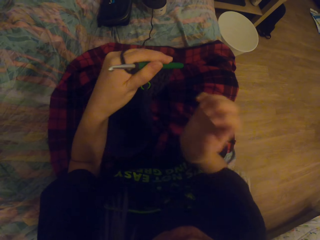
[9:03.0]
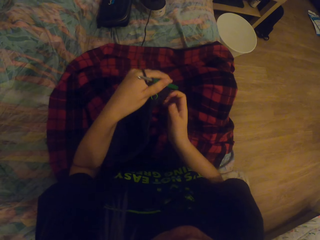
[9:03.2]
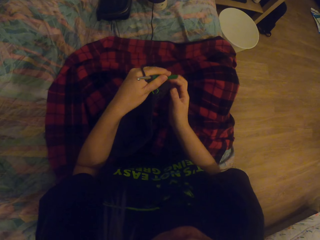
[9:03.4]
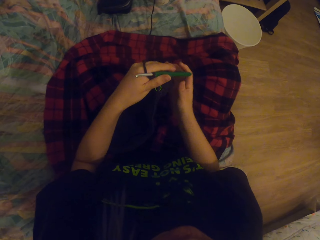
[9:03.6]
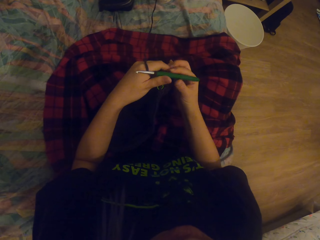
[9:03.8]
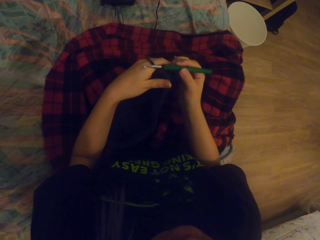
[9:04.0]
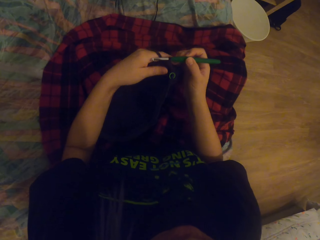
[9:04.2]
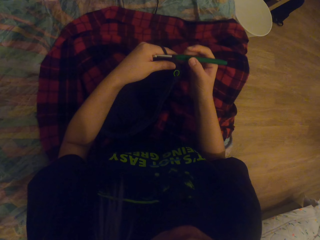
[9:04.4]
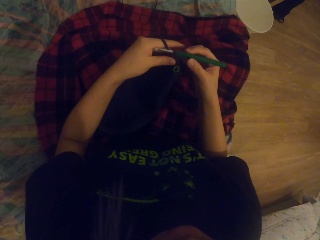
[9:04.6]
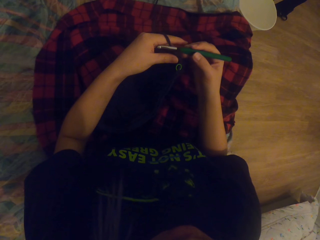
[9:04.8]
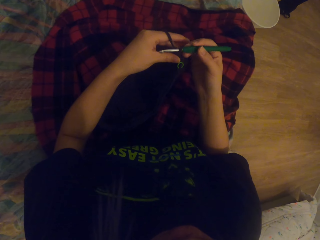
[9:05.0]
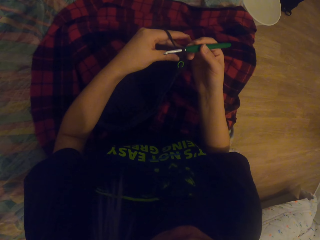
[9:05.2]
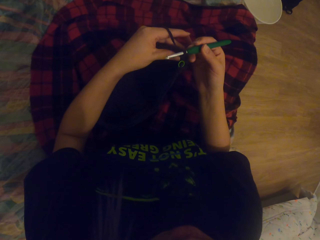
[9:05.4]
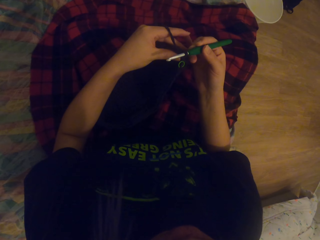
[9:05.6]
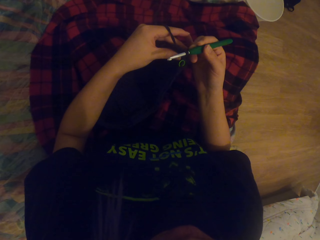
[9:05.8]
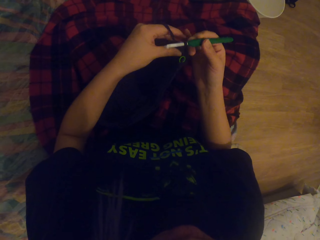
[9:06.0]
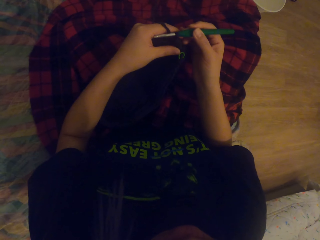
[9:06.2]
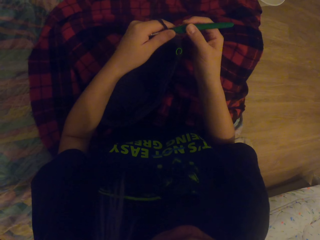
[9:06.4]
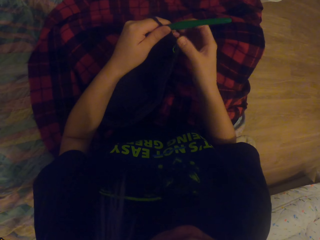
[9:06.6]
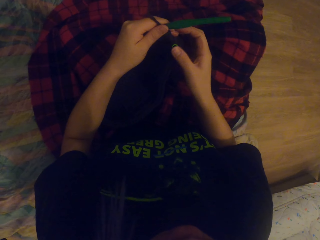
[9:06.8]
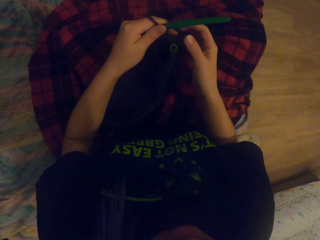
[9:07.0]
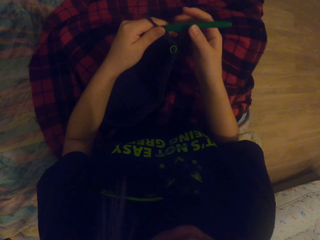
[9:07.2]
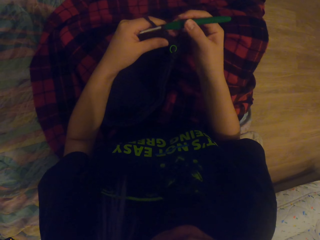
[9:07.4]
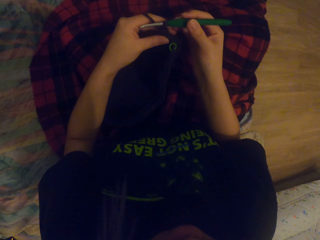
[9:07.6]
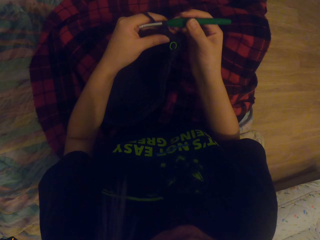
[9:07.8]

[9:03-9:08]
The camera wearer puts the fabric down. They pass the needle to the right hand. They pull the needle. They pass the needle to the left hand. They touch the needle.

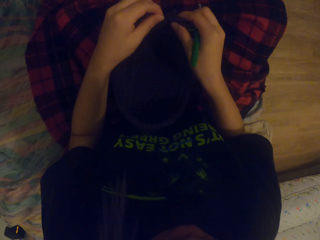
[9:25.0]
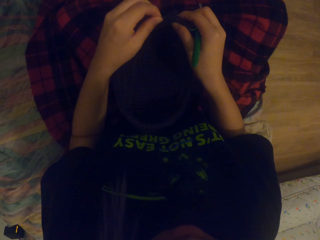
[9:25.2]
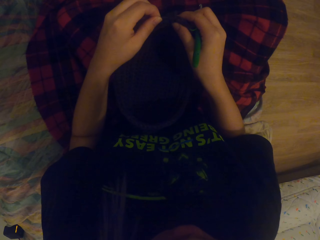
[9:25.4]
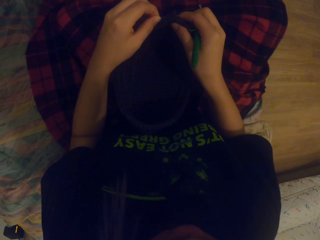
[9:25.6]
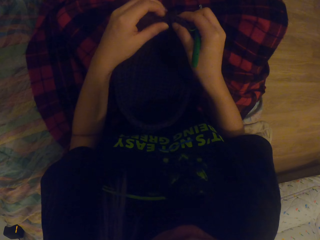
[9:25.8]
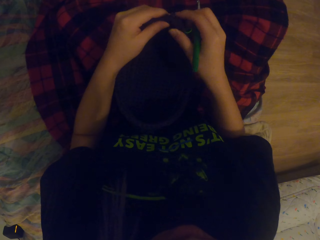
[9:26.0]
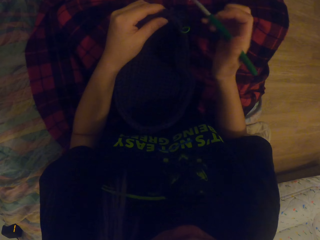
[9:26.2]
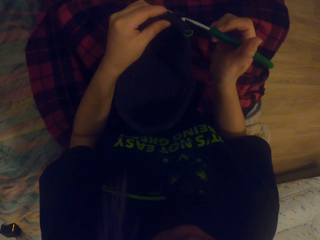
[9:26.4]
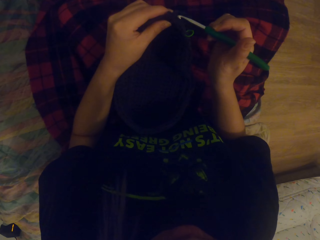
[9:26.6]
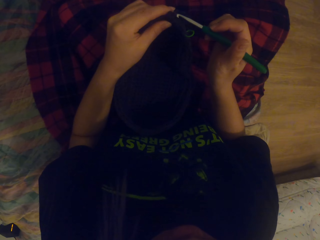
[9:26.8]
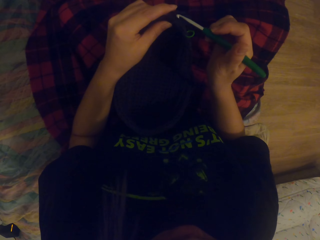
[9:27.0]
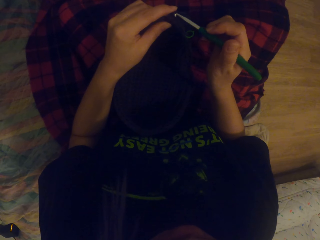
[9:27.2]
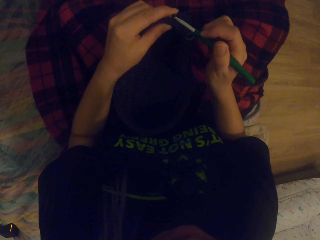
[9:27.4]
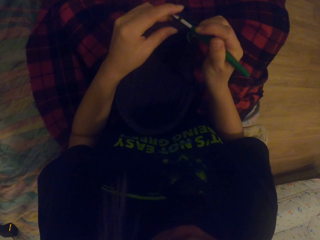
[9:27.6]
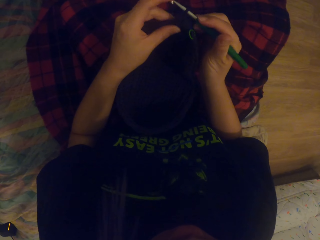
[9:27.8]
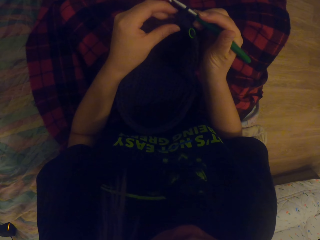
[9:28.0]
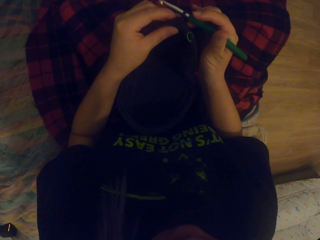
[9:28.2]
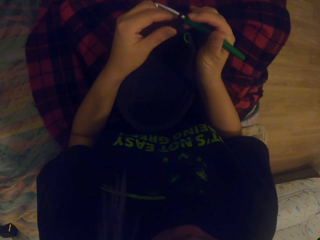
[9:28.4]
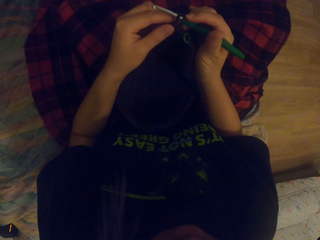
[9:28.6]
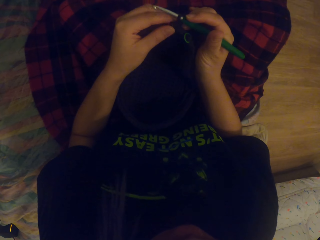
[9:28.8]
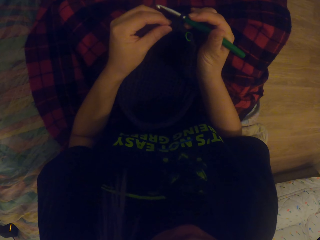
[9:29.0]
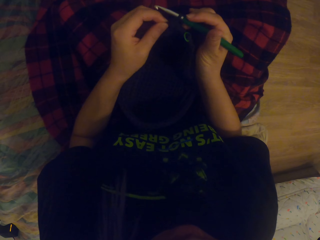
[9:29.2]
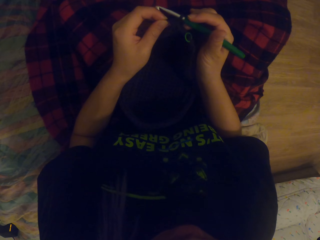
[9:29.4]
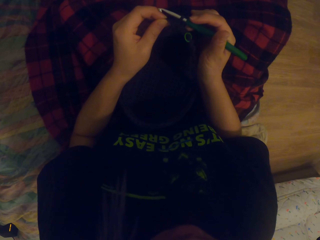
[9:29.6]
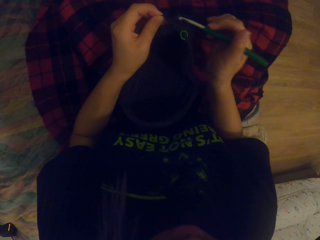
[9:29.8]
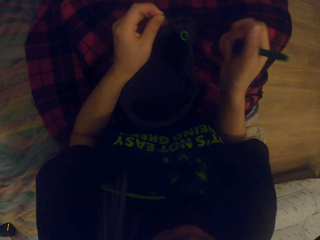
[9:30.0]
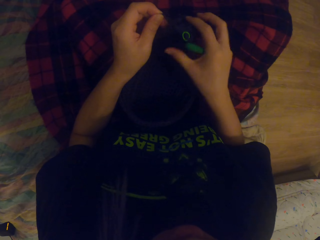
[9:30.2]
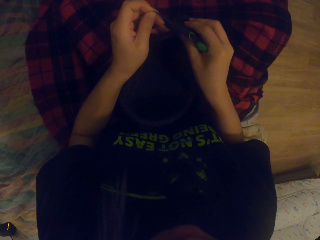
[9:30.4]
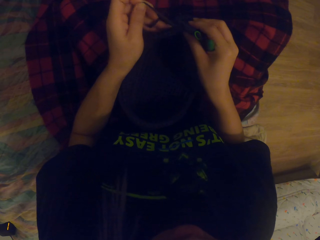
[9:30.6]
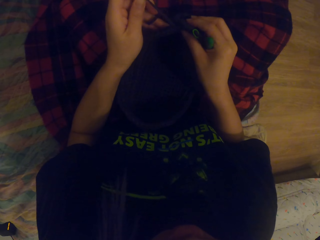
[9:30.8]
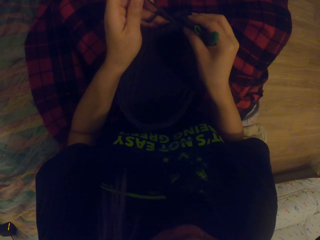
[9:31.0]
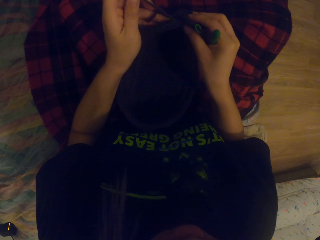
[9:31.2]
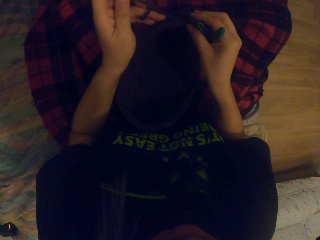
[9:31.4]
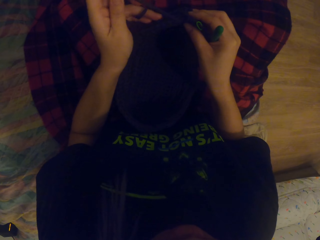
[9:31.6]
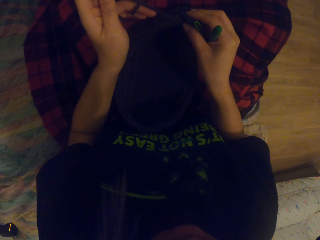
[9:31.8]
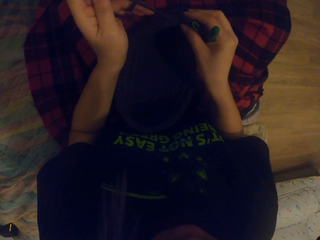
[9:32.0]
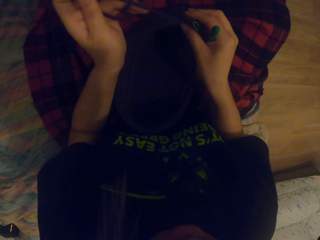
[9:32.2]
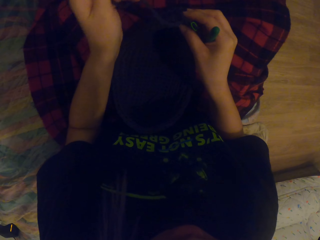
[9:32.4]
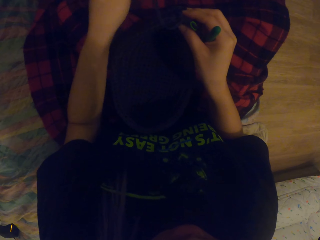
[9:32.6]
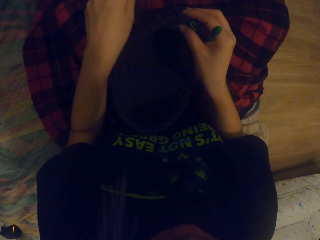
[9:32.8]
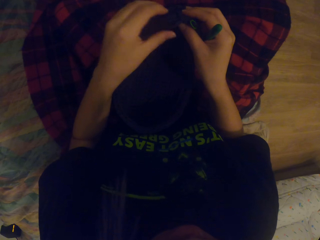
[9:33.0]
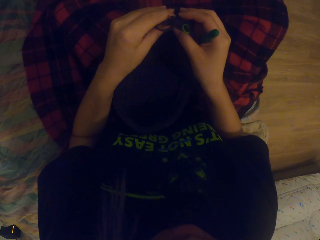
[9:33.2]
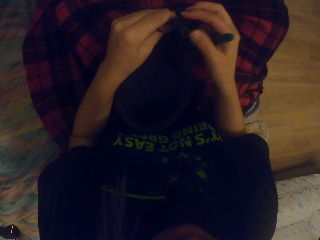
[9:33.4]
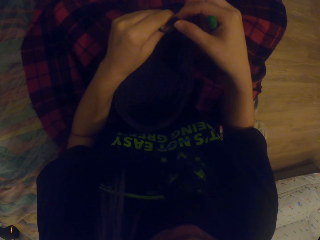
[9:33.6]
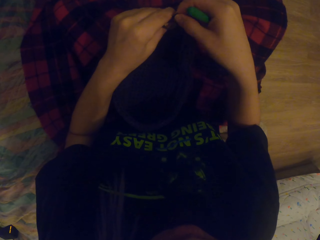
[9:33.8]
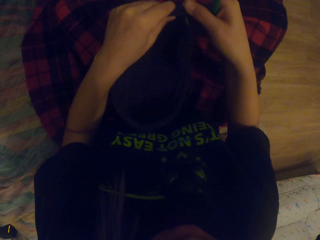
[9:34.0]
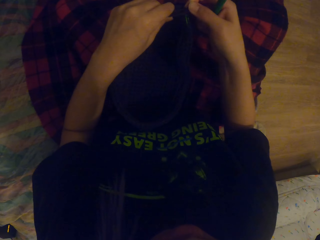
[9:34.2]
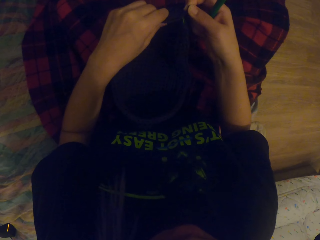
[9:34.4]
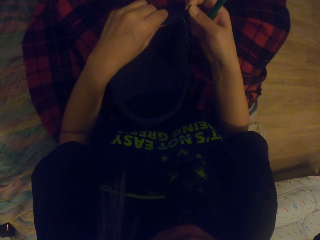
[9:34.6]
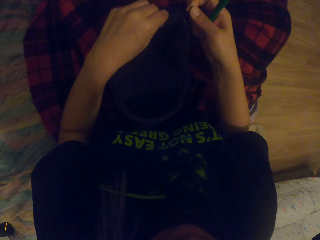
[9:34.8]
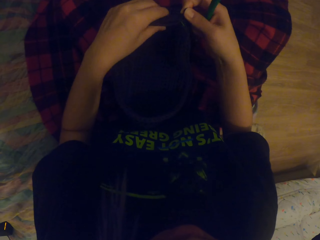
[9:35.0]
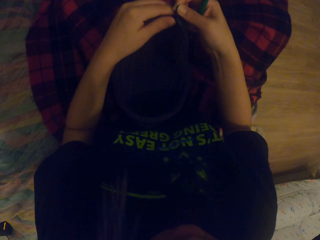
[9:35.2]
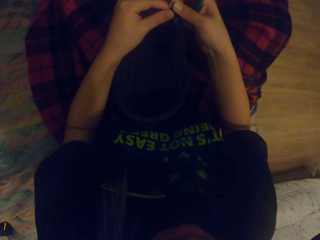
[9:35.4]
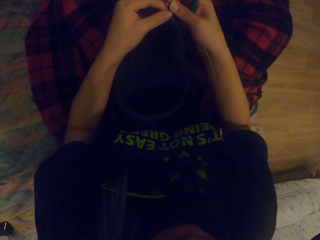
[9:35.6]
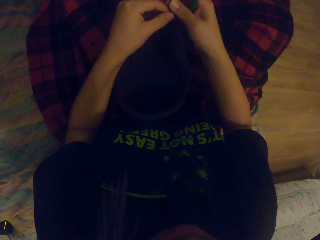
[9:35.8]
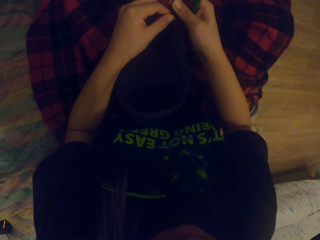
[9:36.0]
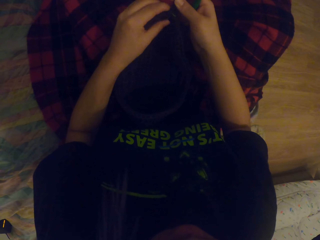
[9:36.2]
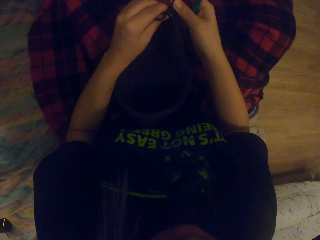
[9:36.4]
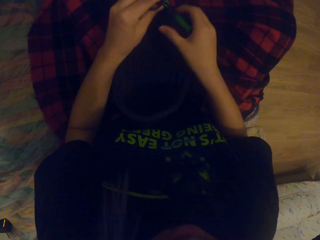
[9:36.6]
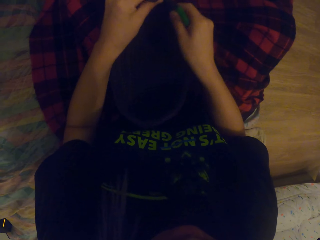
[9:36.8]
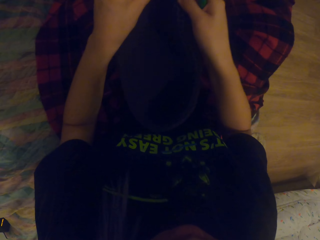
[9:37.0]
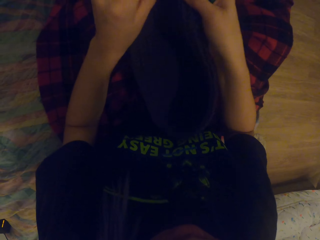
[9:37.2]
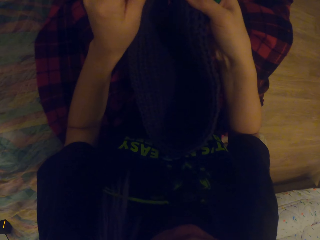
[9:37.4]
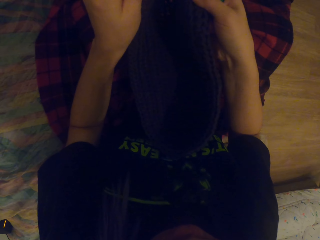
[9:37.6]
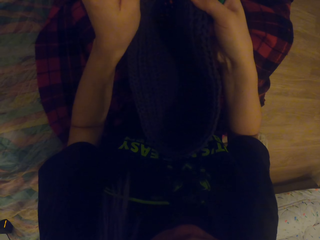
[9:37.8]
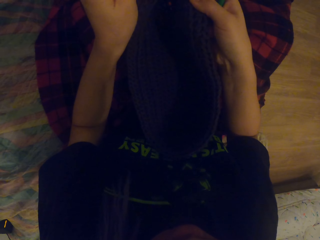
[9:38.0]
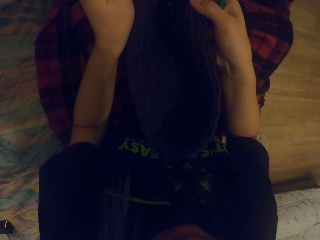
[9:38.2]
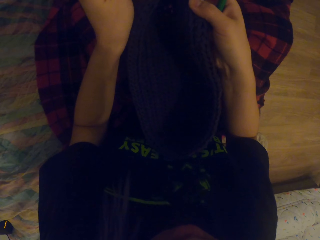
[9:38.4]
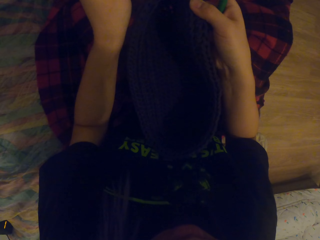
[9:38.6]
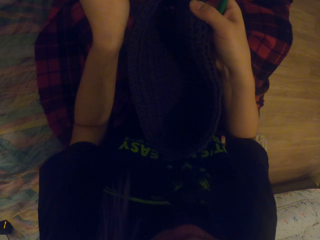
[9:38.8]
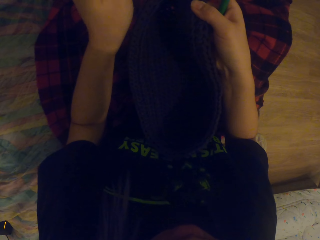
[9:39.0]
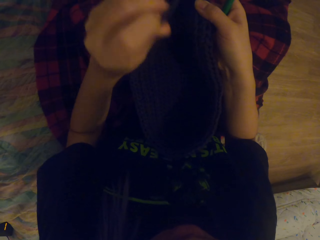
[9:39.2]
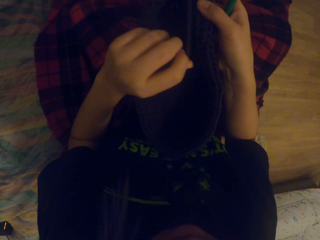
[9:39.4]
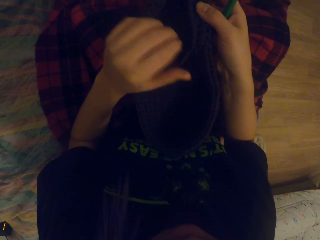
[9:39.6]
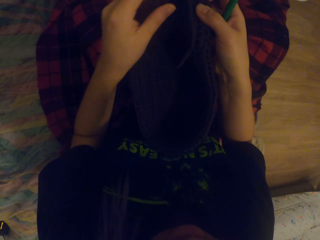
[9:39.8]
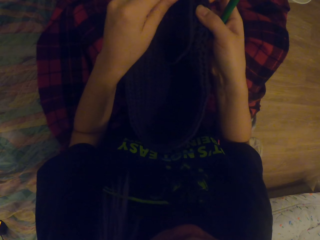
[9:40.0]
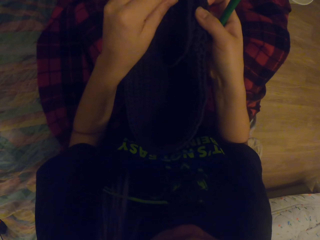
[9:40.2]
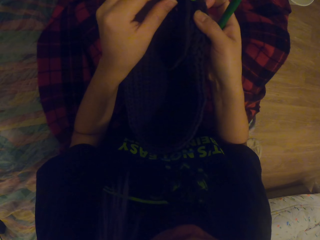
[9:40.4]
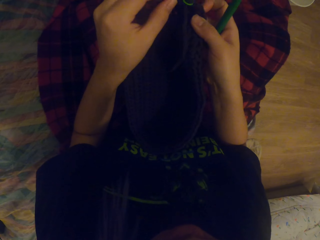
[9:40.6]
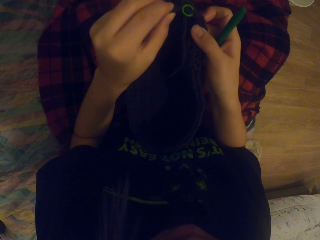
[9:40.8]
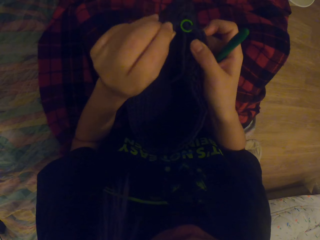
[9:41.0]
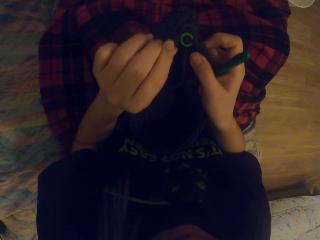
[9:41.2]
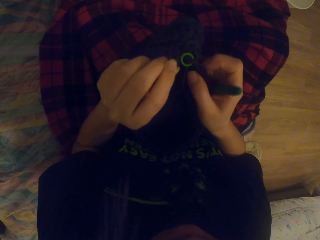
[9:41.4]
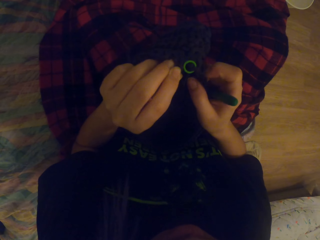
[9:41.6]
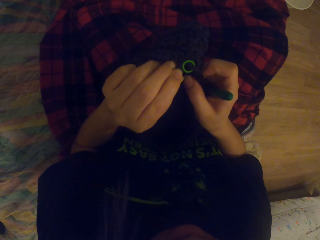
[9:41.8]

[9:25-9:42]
The camera wearer lifts the fabric. They put the needle in the fabric. They touch the fabric. They touch the fabric again. They pull the thread. They touch the fabric. They pull the thread. They lift the fabric. They pull the thread. They move the thread. They look at the fabric.
